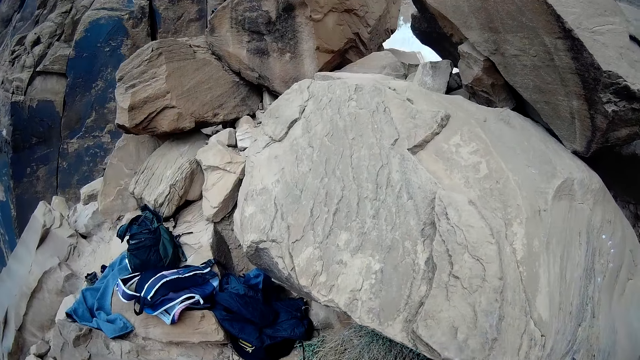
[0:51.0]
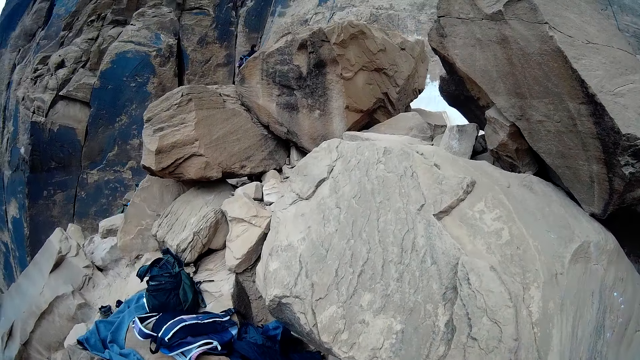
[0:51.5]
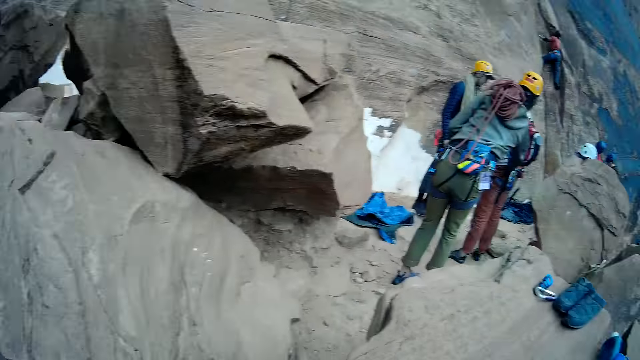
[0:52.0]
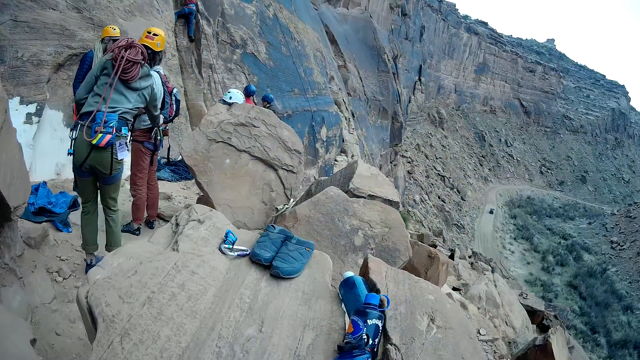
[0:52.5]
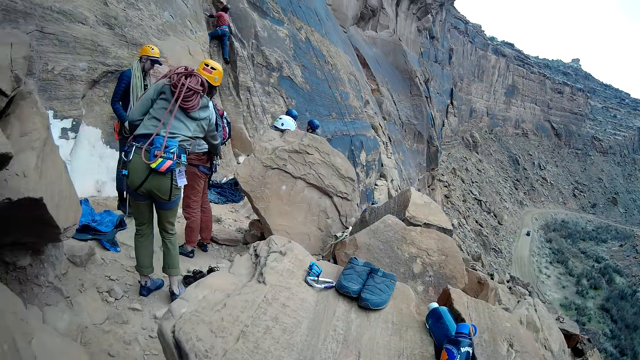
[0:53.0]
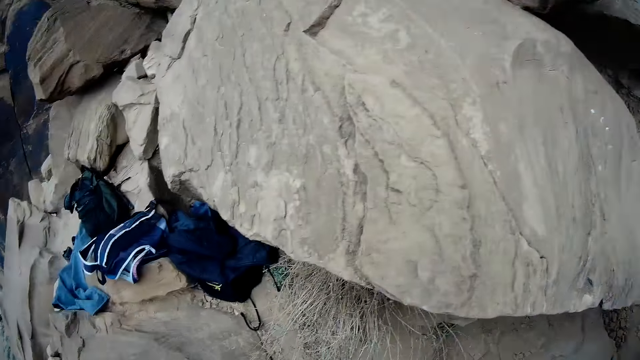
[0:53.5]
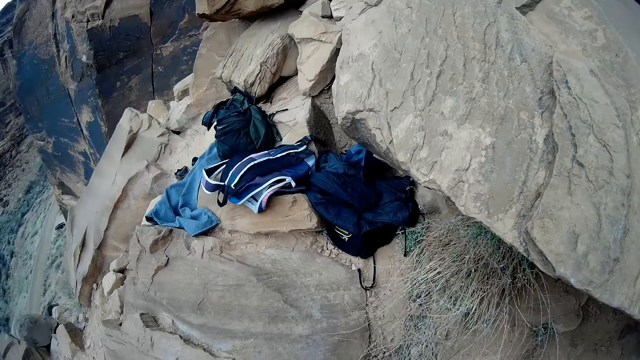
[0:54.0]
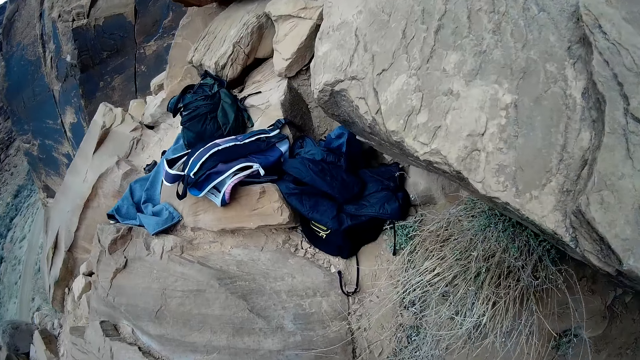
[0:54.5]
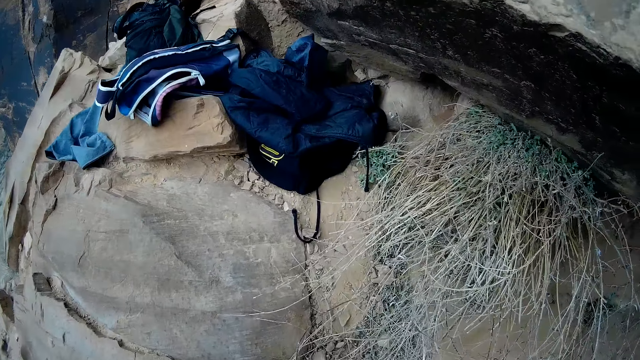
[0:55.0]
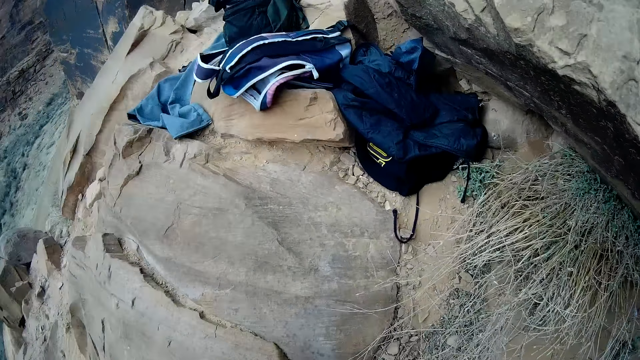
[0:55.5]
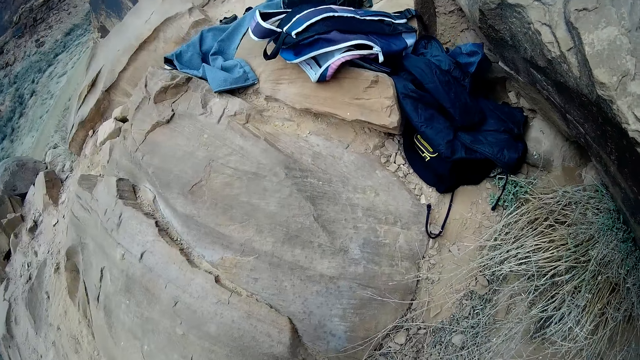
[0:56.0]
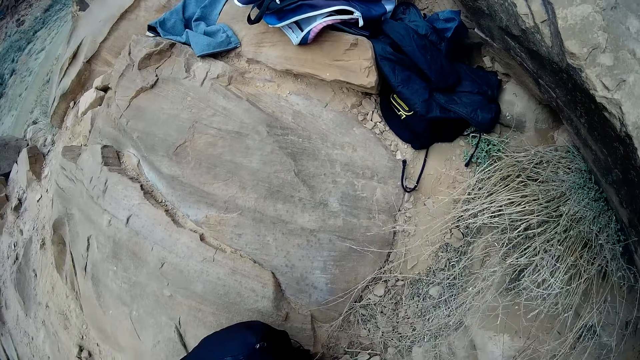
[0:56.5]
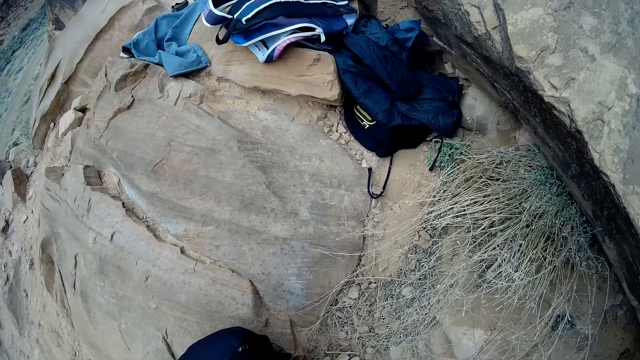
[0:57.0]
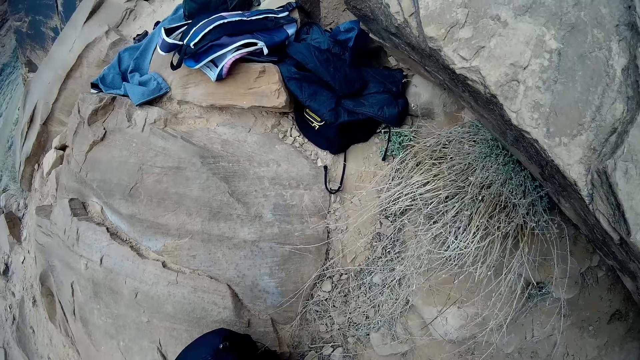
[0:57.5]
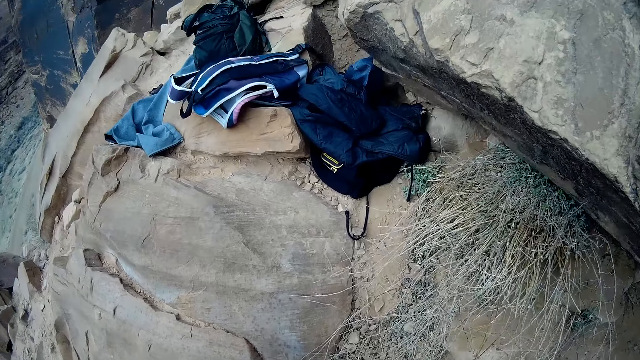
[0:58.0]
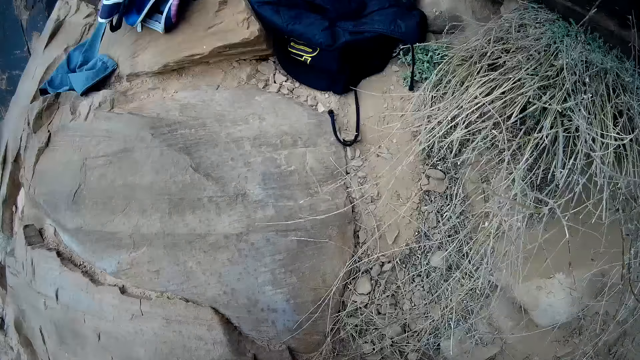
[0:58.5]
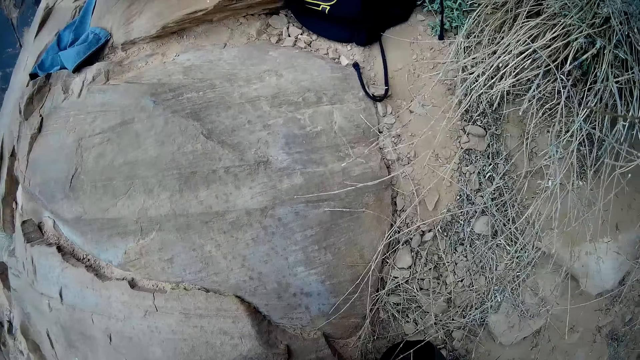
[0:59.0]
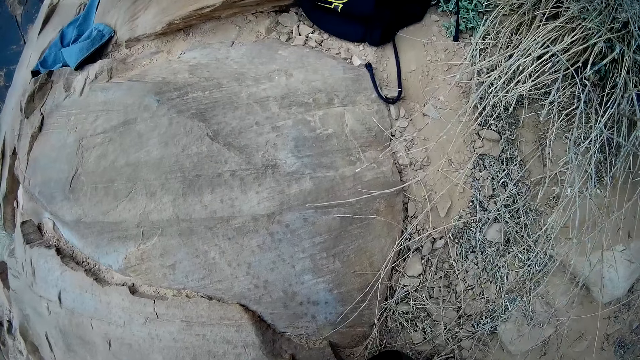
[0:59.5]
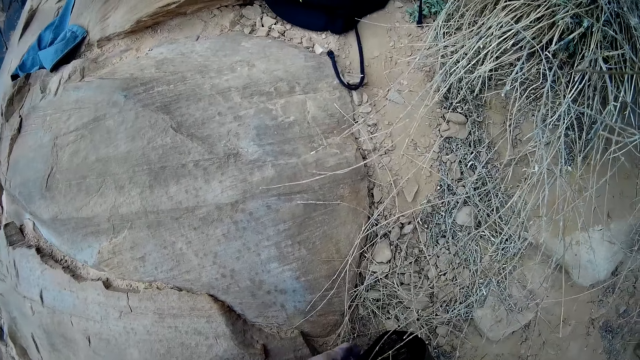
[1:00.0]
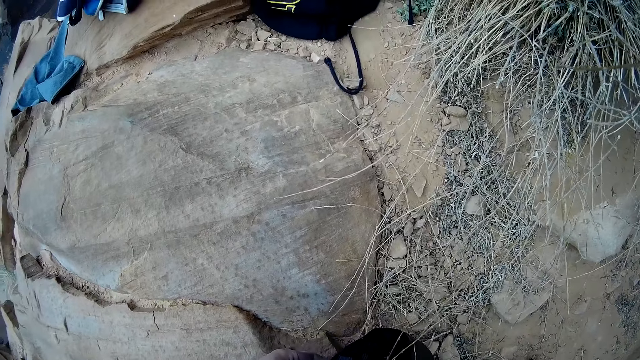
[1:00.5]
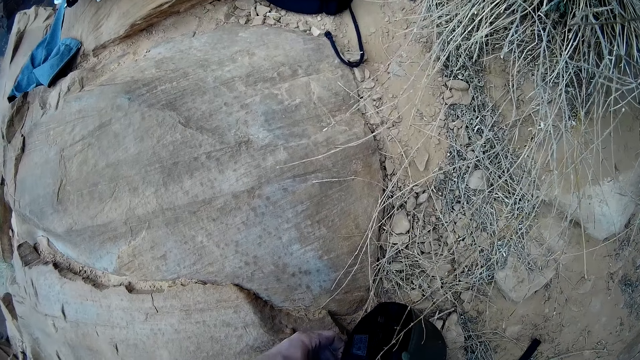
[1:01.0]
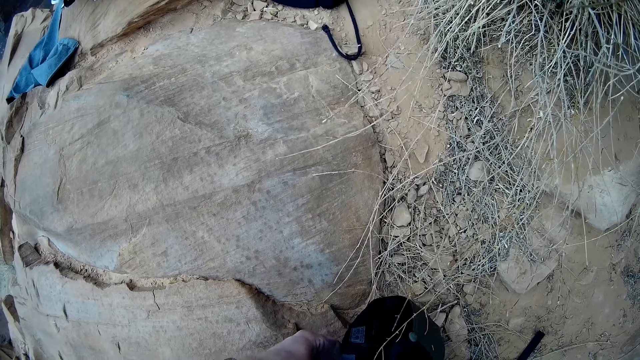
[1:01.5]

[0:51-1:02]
A man converses with a woman. Another man stands close to a third man. Another woman fixes a third woman's safety belt. The third man stands close to the second man. The third woman looks around. A fourth man climbs the rocks. The camera wearer fixes a bag on the ground.

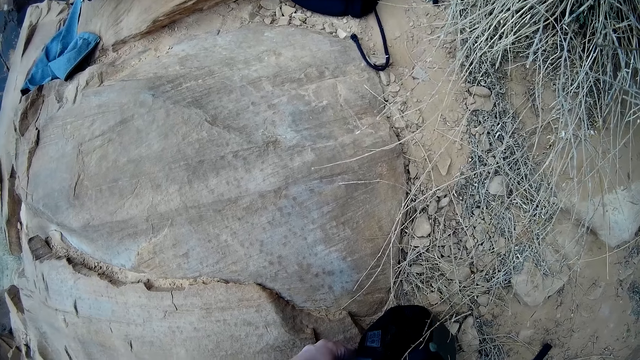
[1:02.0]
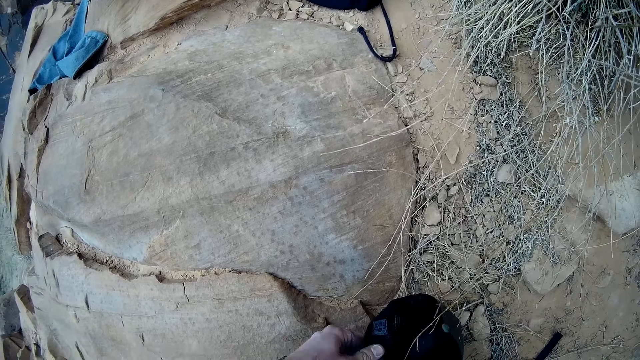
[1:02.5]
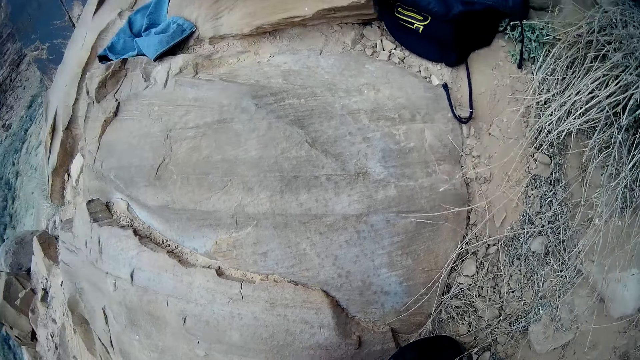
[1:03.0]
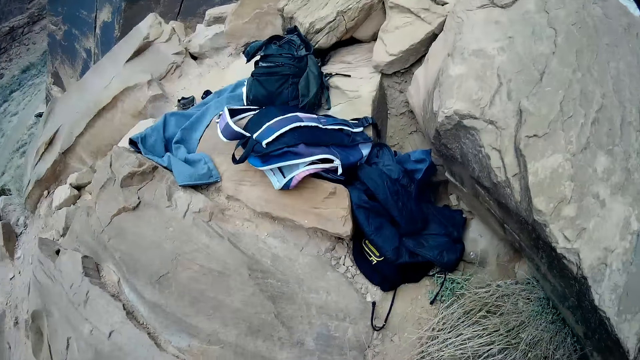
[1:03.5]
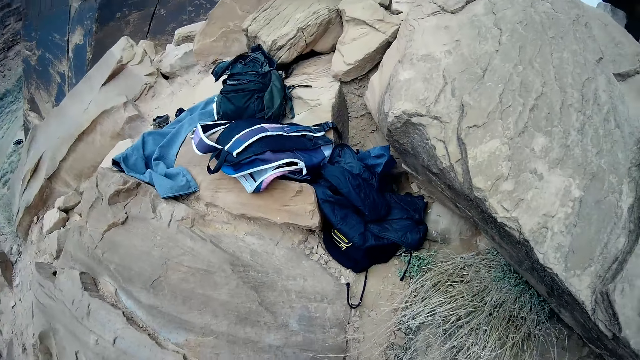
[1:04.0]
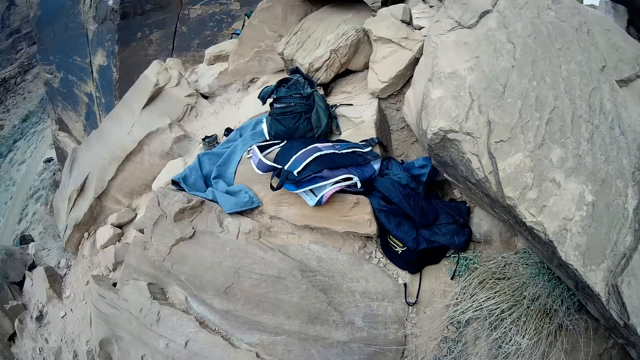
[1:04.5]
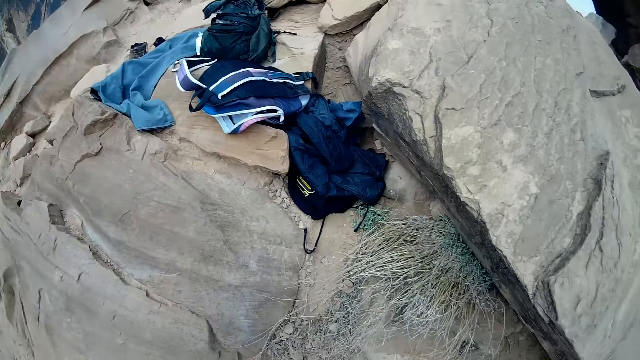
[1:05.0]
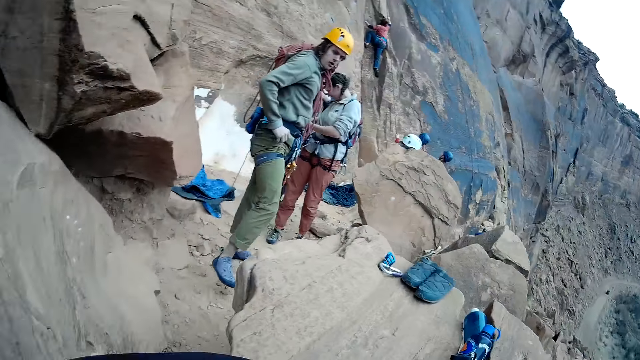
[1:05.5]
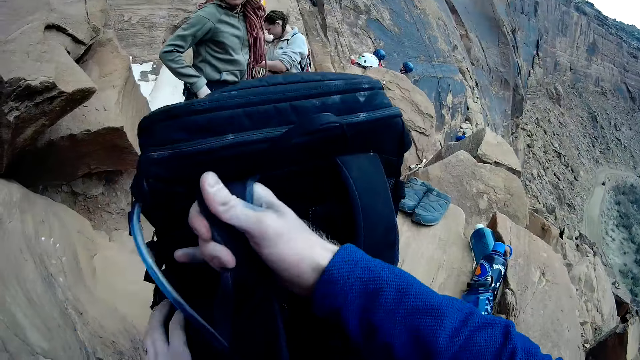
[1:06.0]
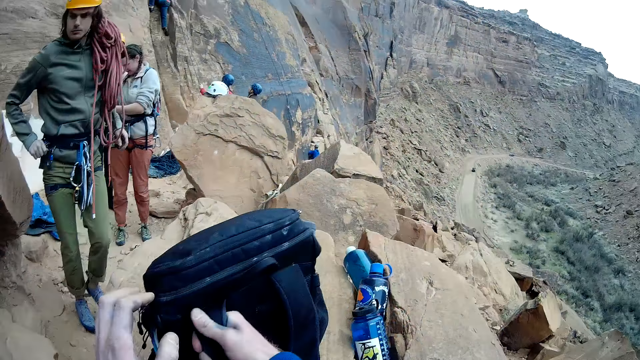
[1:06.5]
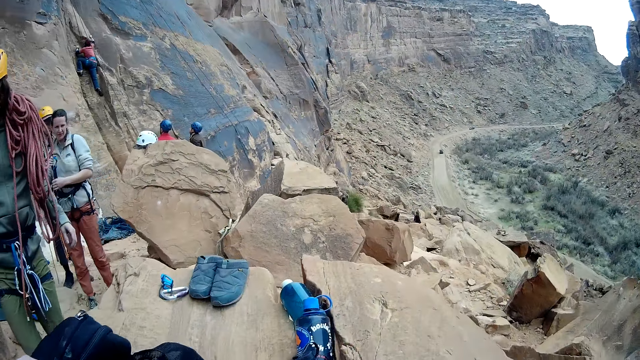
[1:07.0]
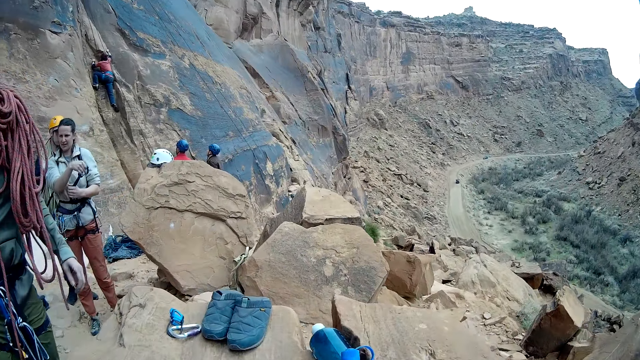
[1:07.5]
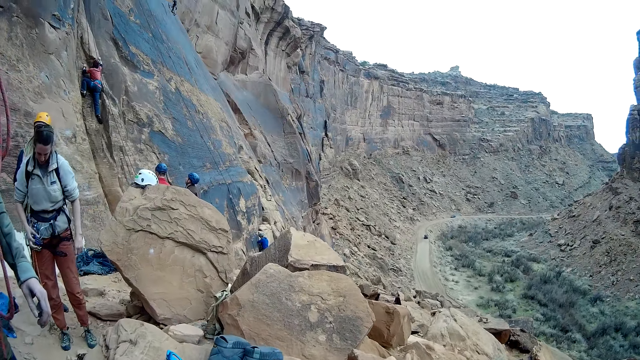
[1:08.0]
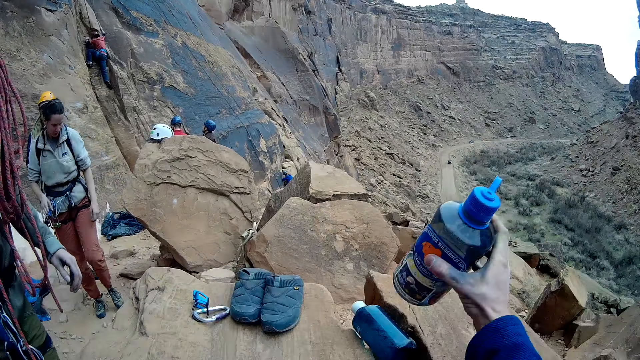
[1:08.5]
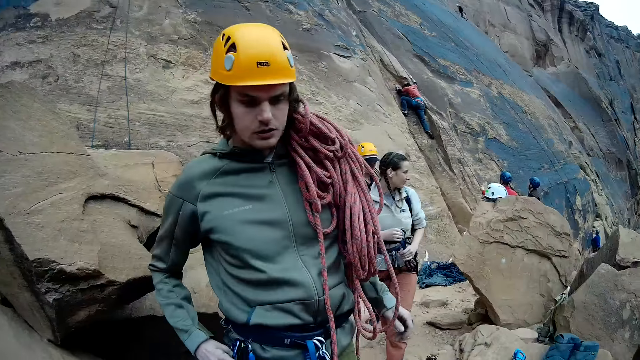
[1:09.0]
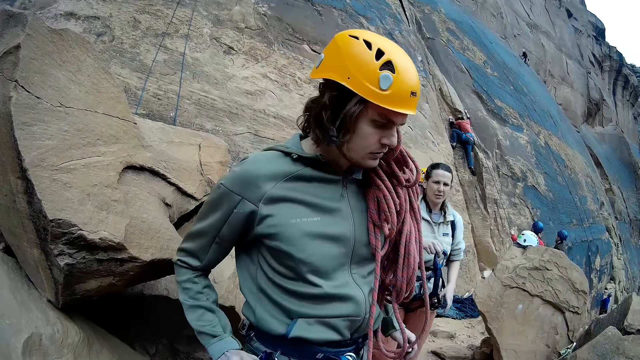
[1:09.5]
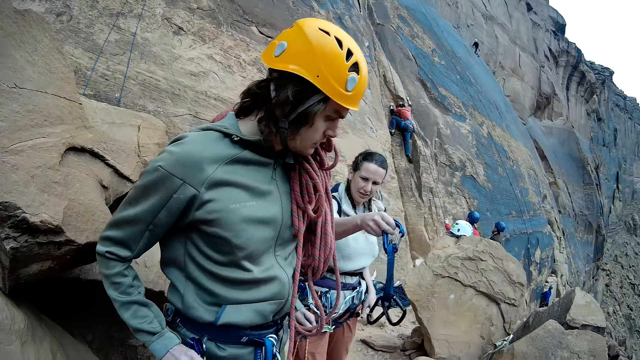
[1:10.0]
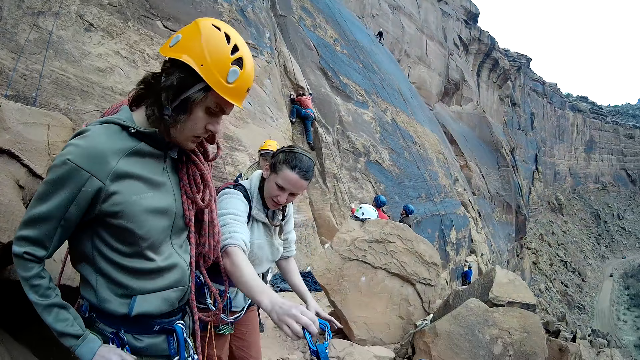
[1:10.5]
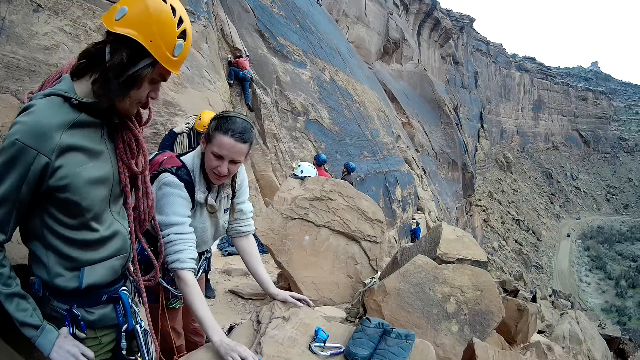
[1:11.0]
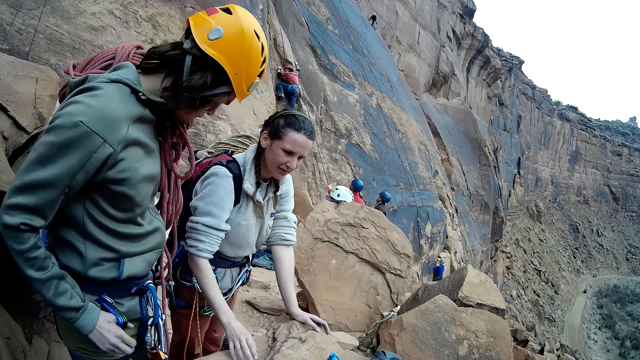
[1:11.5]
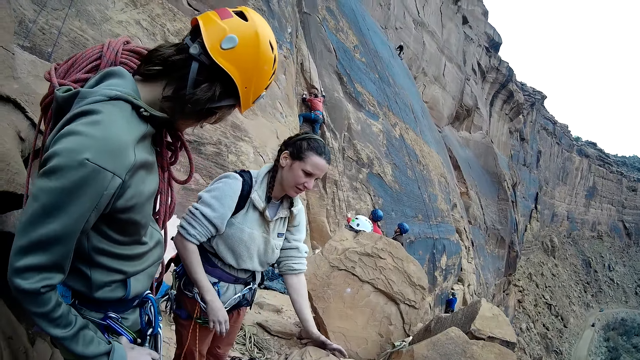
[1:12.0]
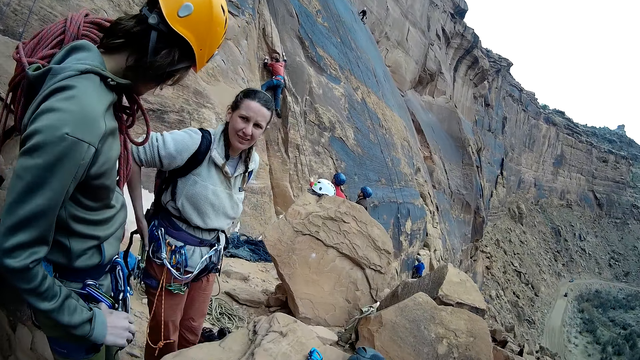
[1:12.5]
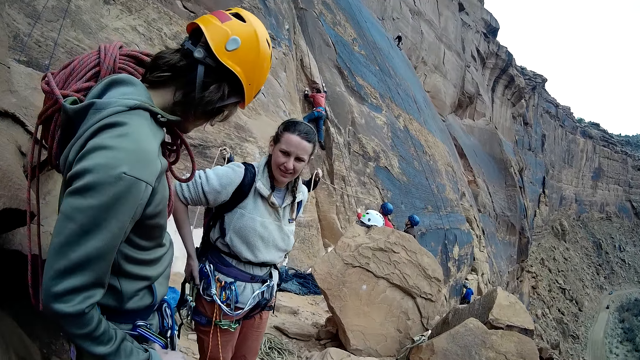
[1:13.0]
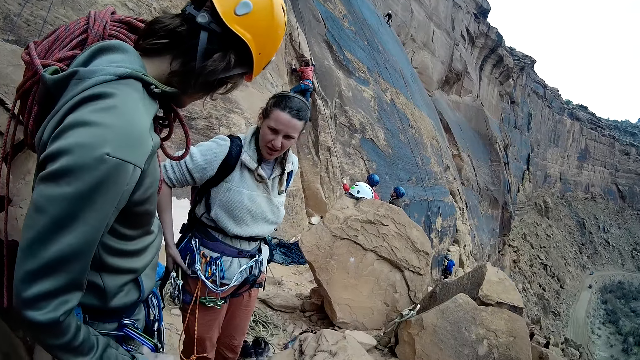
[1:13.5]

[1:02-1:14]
The camera wearer looks around. A woman walks around. A man stands close to another man. The second man lifts his hand upwards. A third man climbs the rocks. Another woman fixes her safety belt. The camera wearer lifts a bag upwards. A fourth man stands behind the first woman. A fifth man stands in between rocks. The camera wearer puts the bag on the rock. He holds the bag pack with both hands on the rock. He looks around. The second woman removes her safety belt. The fifth man stands in between rocks. A sixth man climbs the rocks. The camera wearer picks up a water bottle from the rock with his right hand. The second woman walks around. The camera wearer looks around. The first woman shakes her hand. The sixth man climbs the rocks. The second woman holds her safety belt and moves forward. She stretches a quick draw with her right hand towards the camera wearer. She puts her safety belt on the rock. The fourth man removes ropes from his shoulder. The second woman drops the quick draw on the rock with her right hand. She moves her hands backwards. The sixth man climbs the rocks. The fourth man puts the ropes on the ground. The second woman looks around. The fourth man lifts the ropes upwards.
